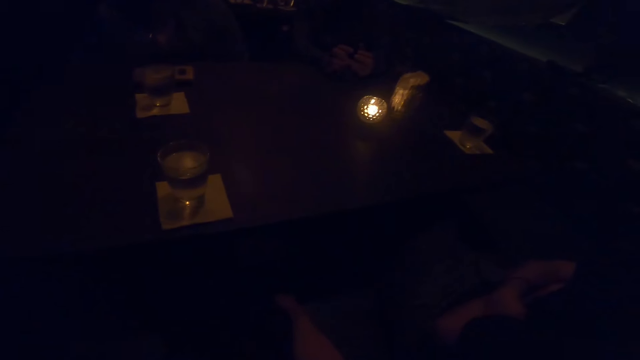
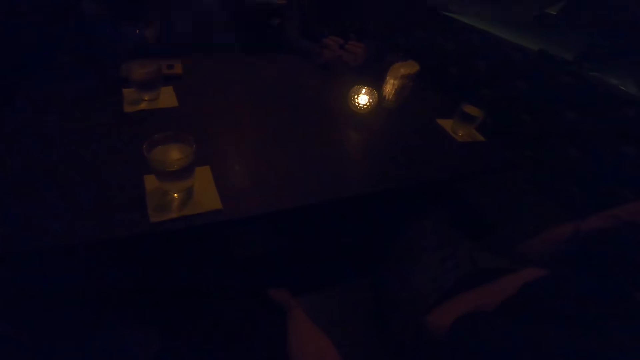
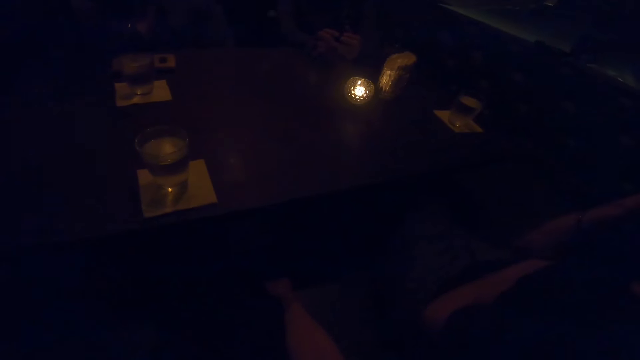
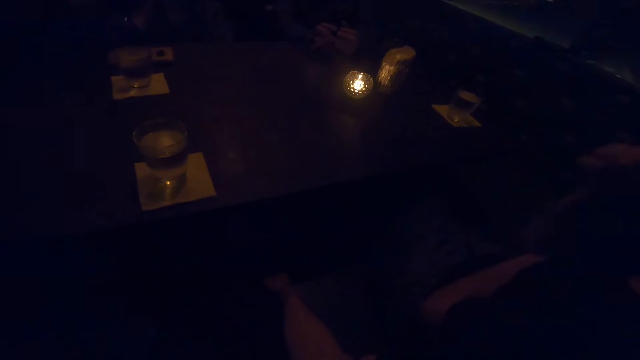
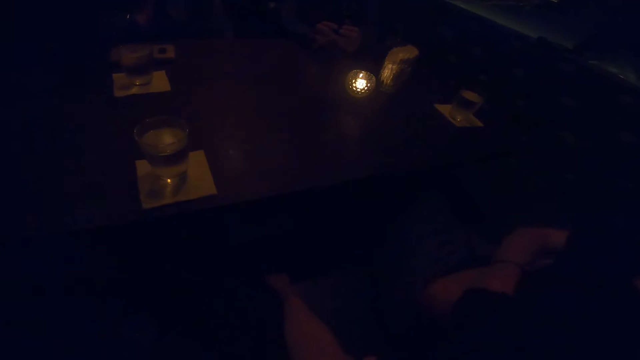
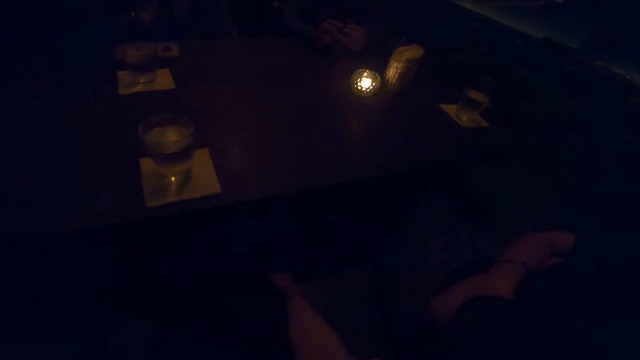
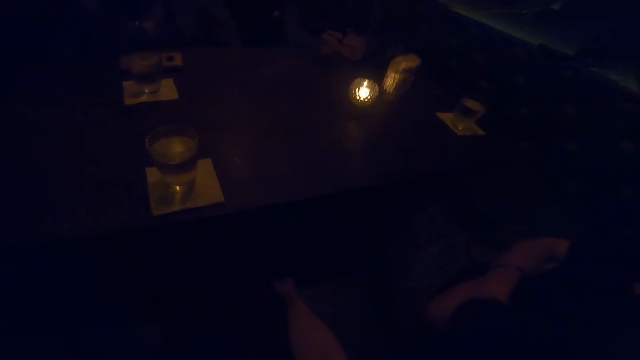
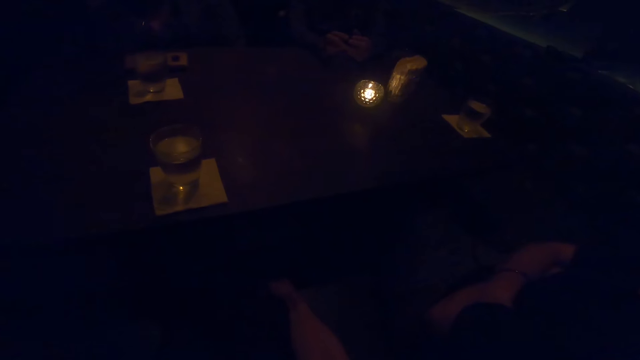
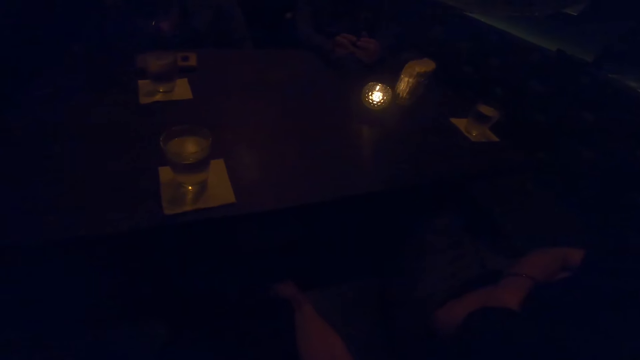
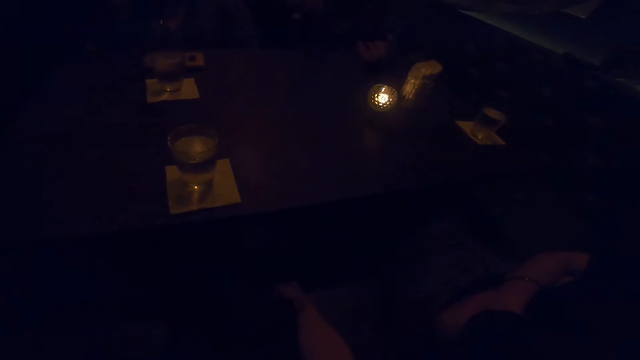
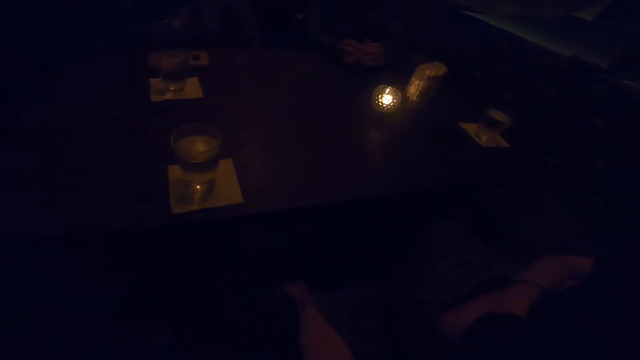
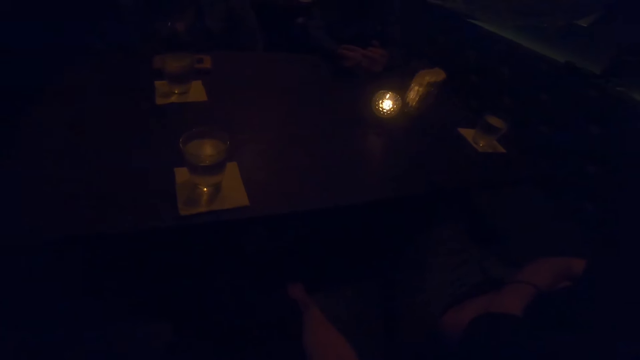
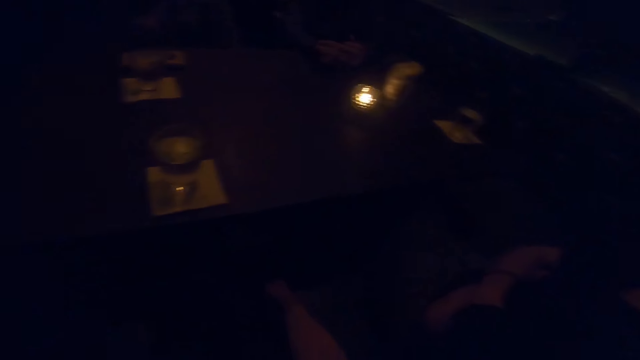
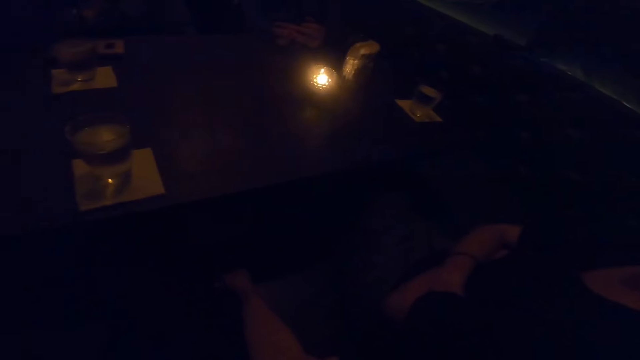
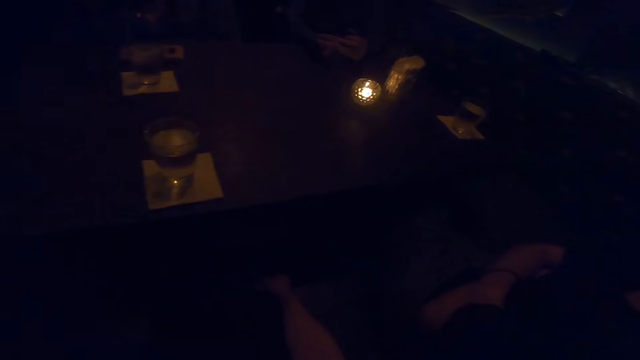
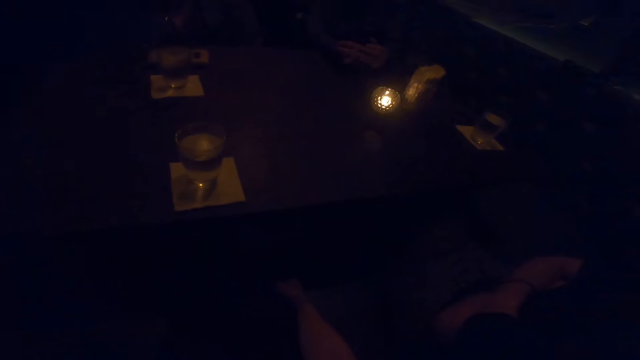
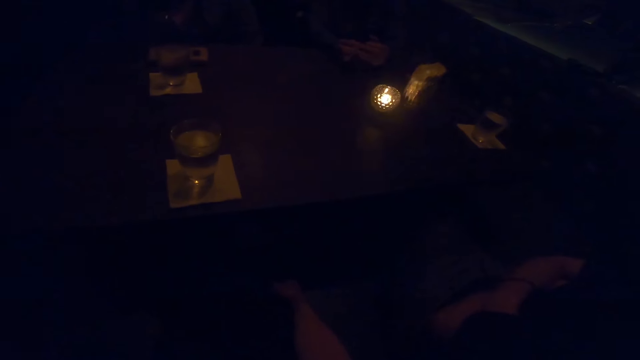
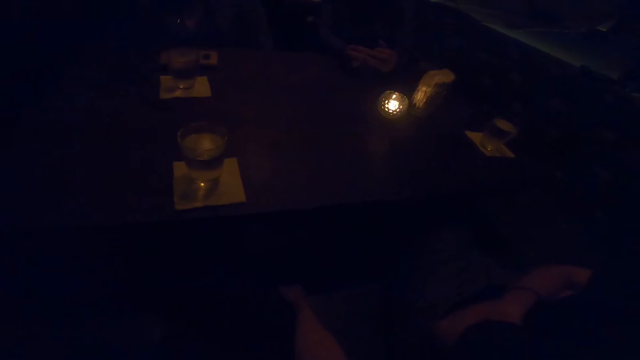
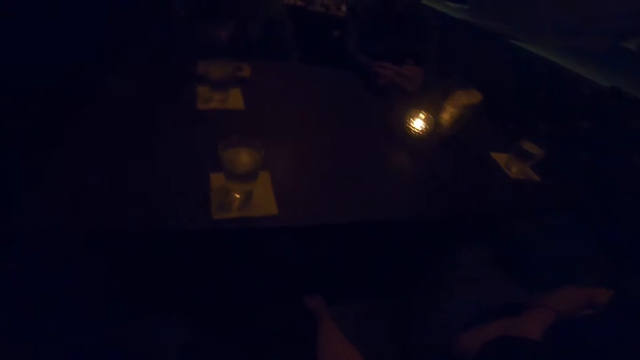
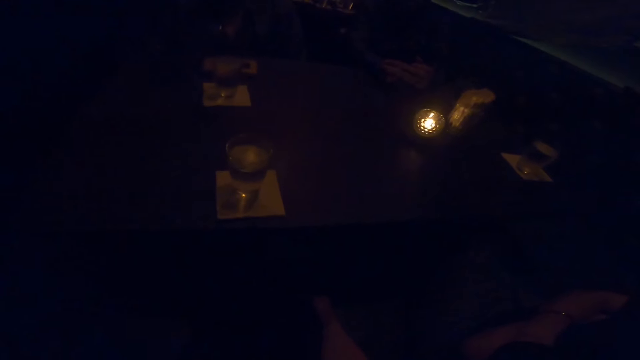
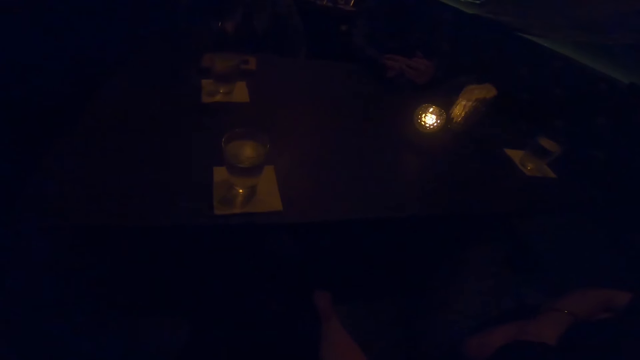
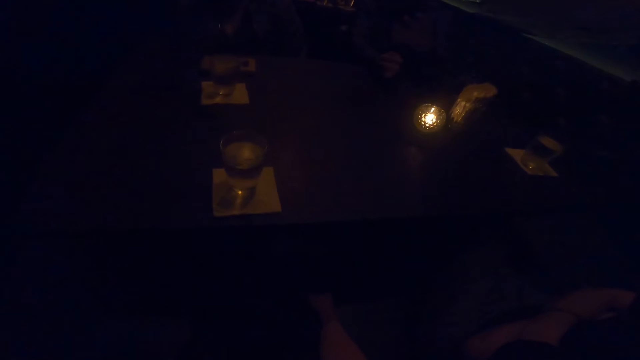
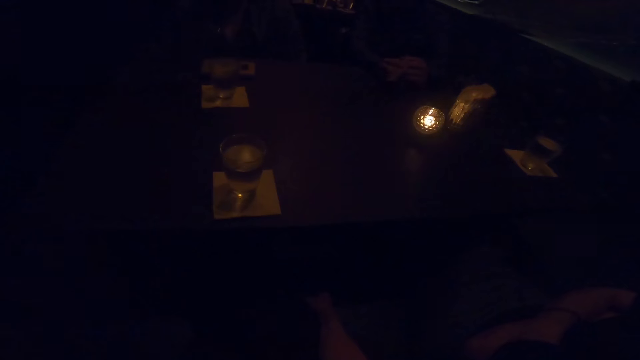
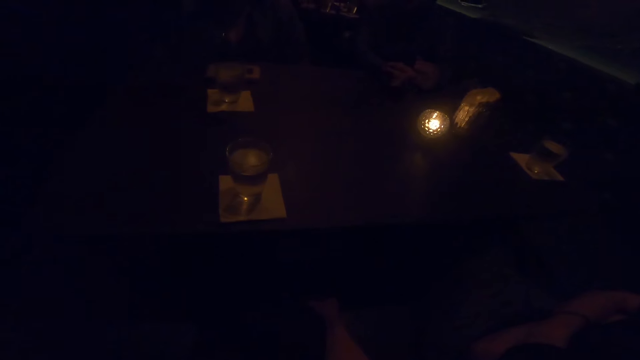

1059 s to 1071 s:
A person moves a hand. Another person moves their hands.

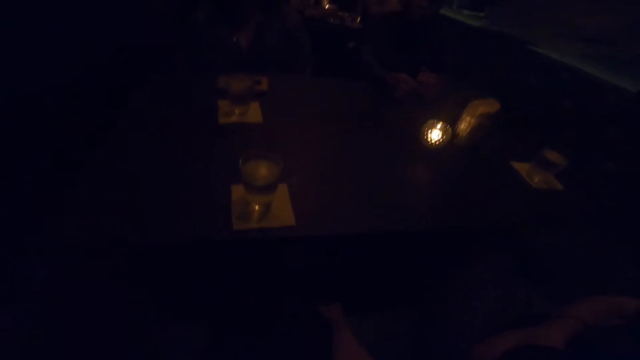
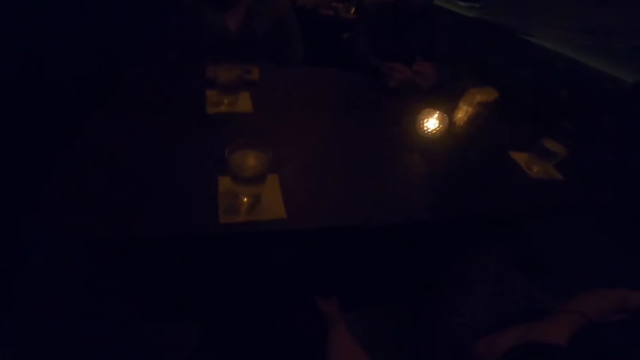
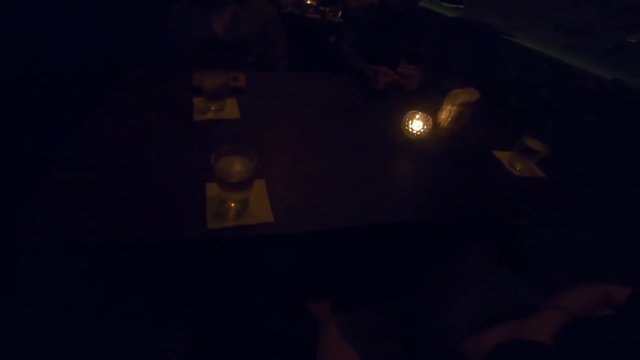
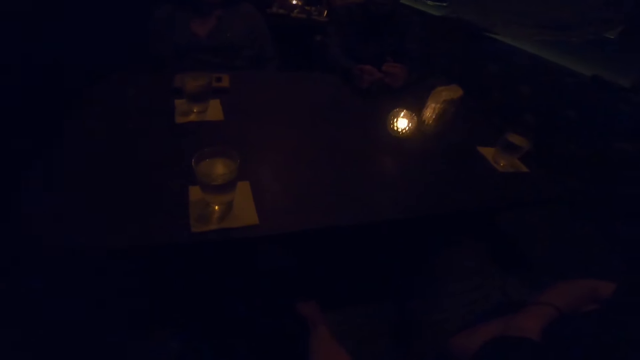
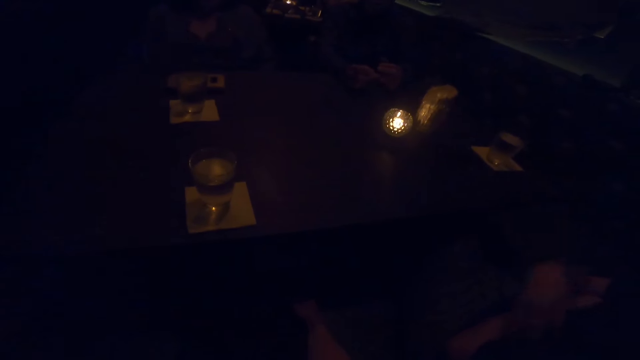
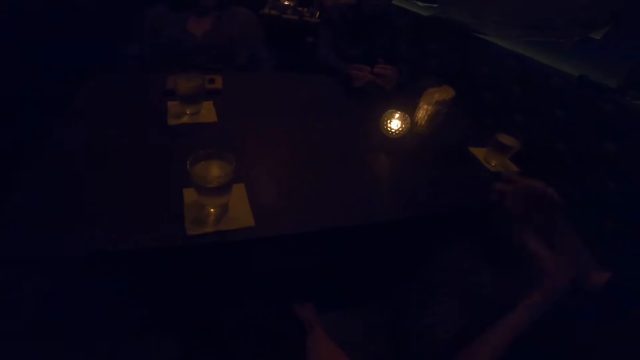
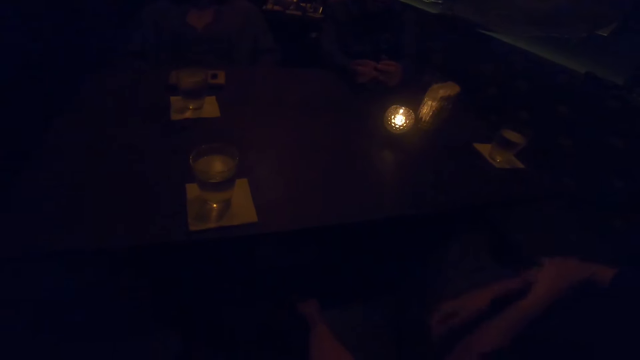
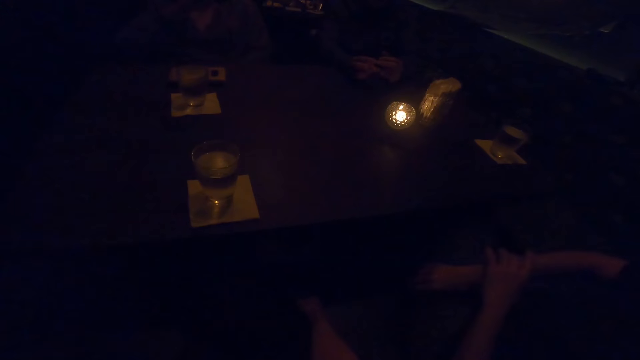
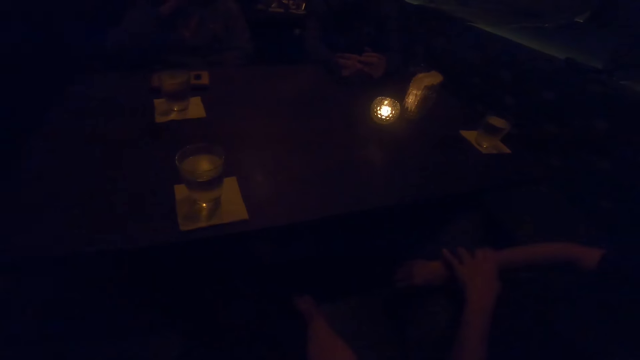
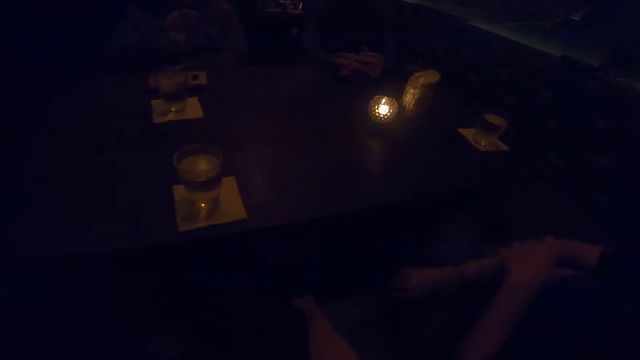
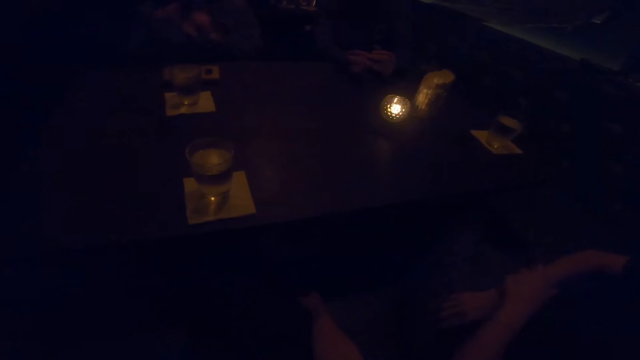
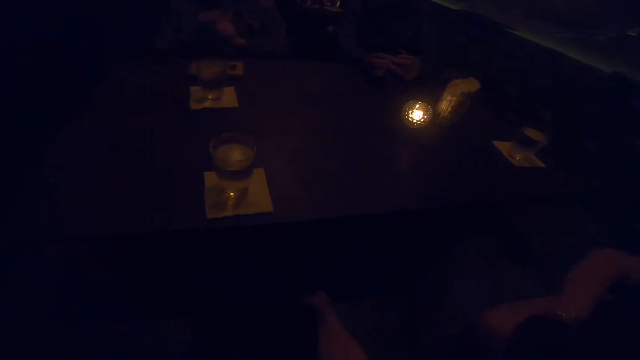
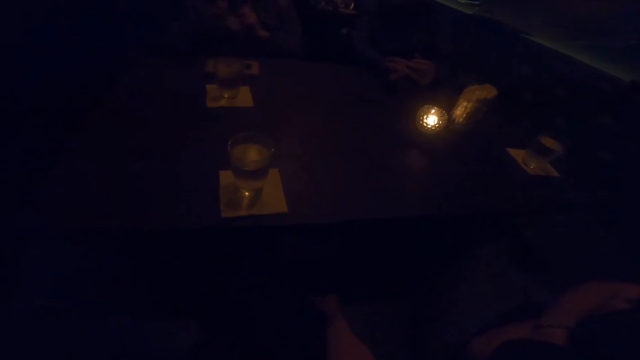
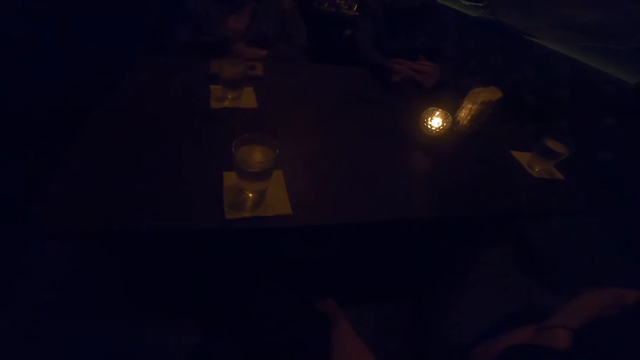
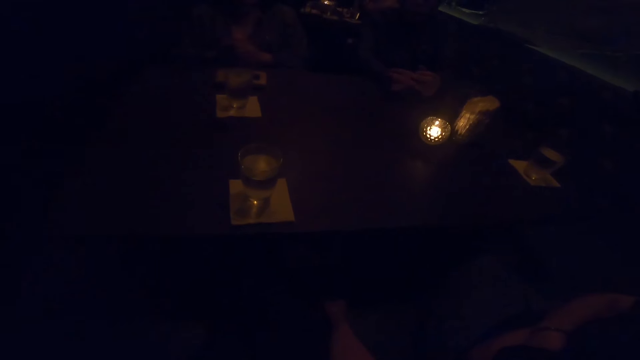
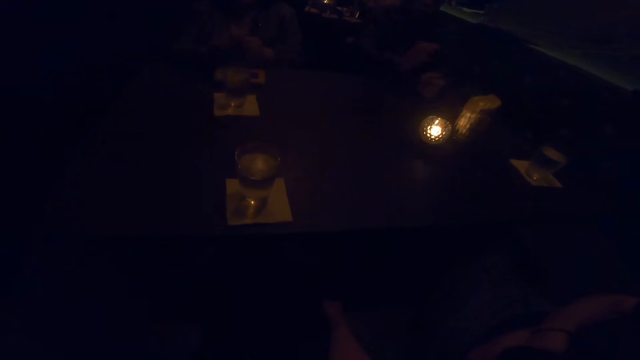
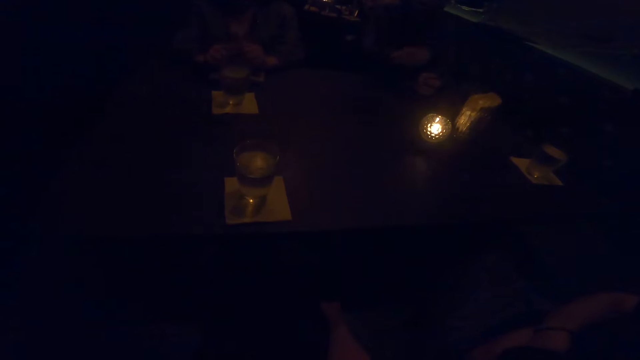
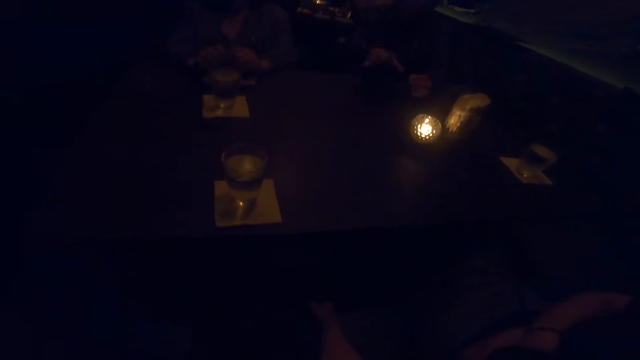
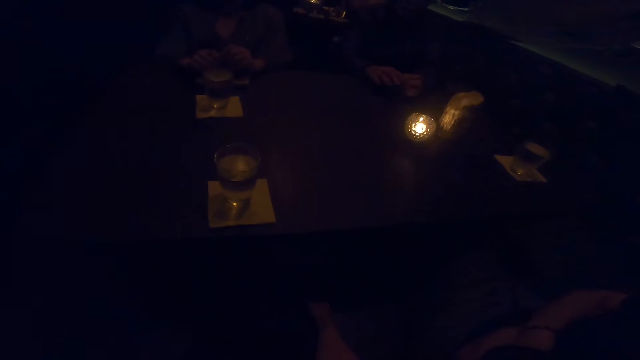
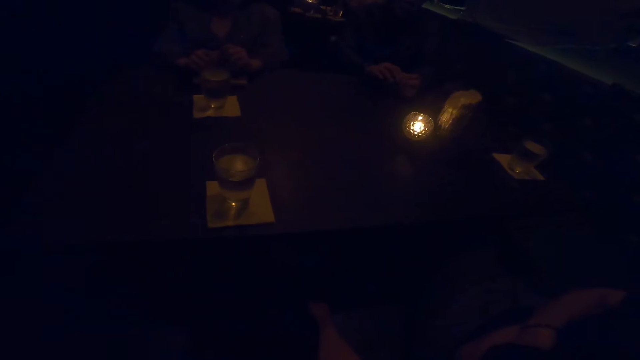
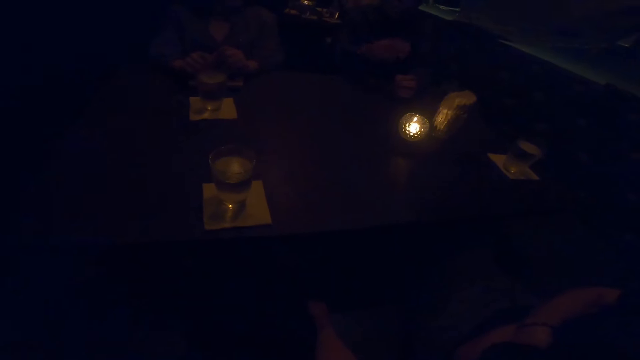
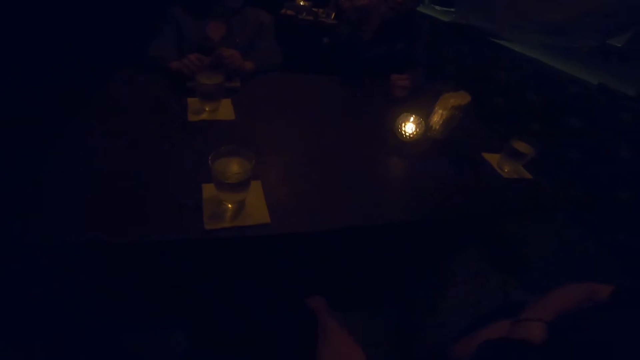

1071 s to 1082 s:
A person moves their hands and touches the left hand. Another person moves their hands. A third person moves a hand.
